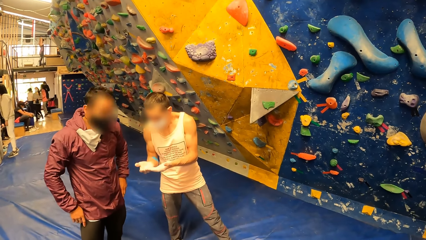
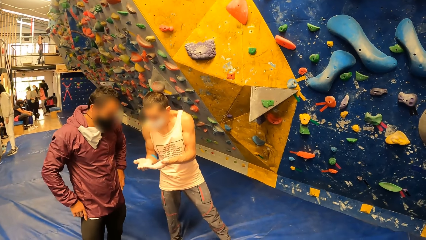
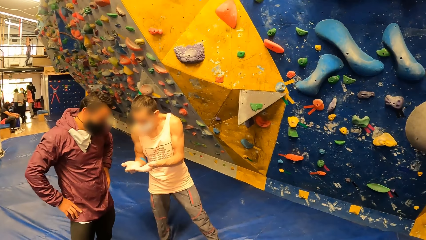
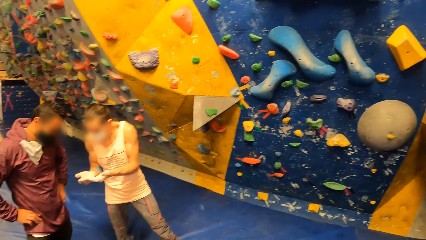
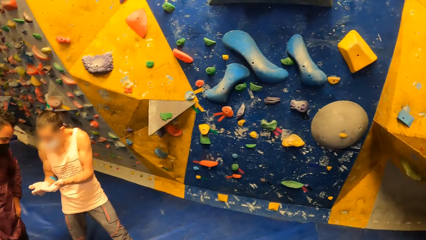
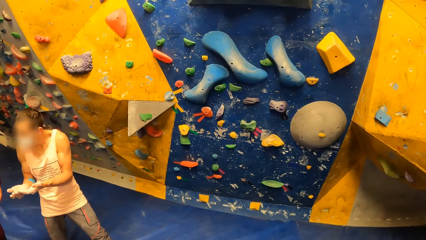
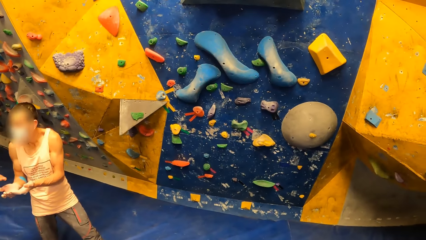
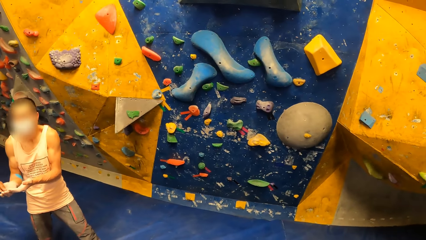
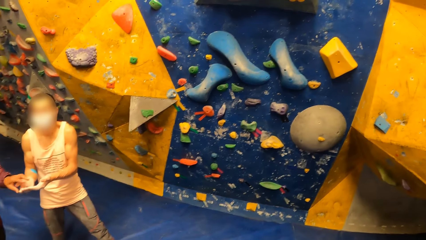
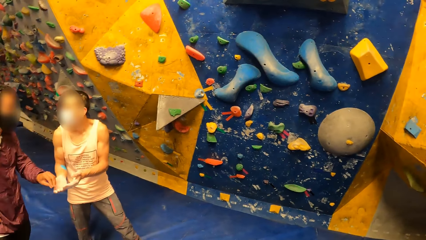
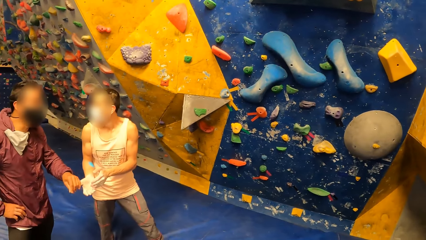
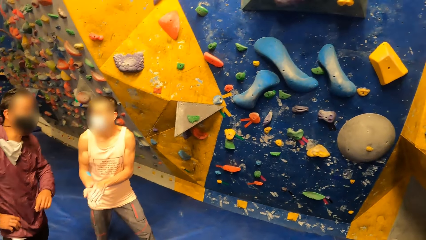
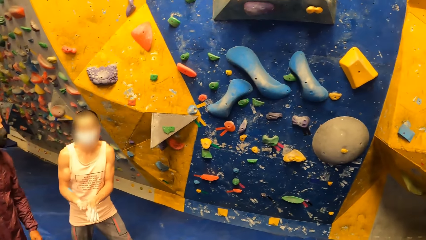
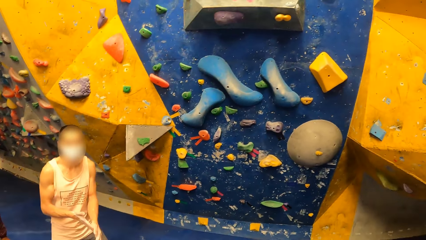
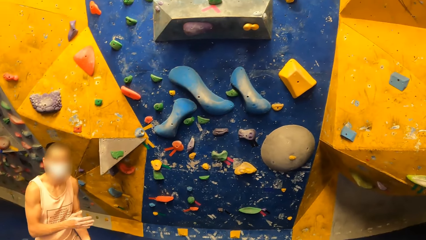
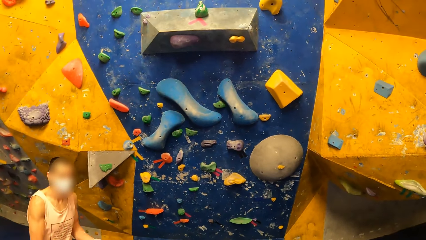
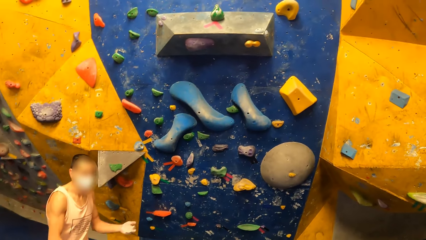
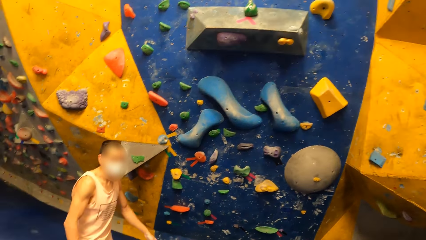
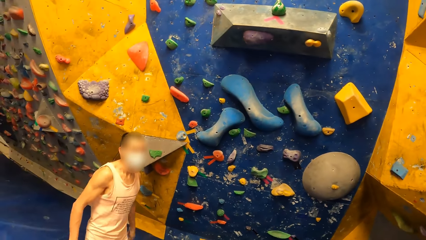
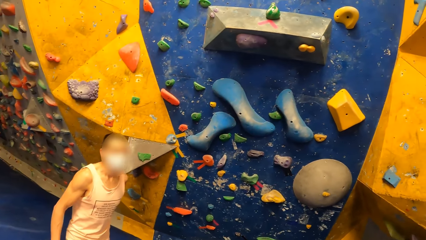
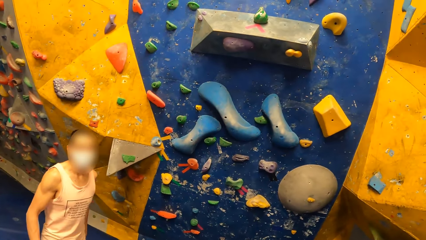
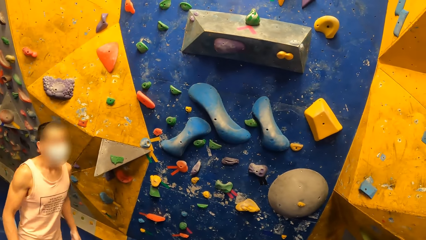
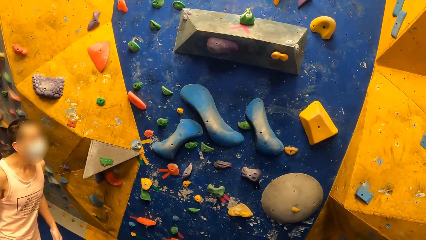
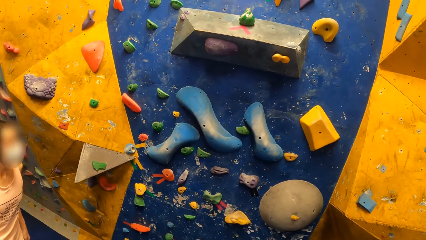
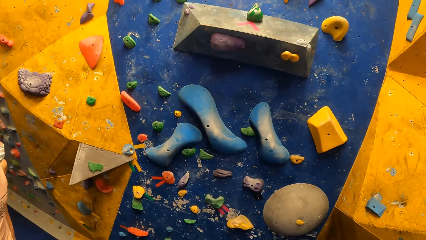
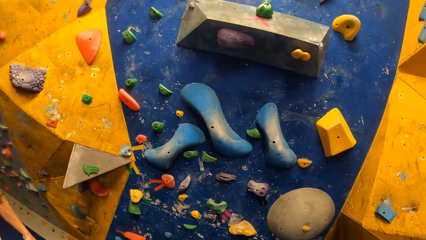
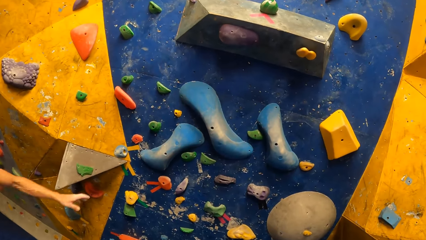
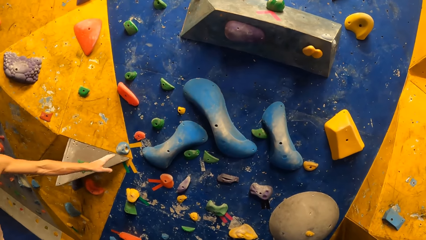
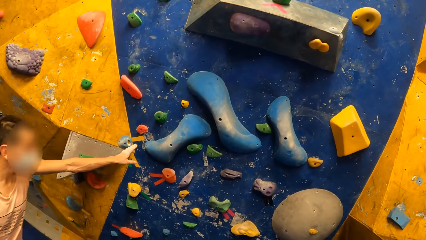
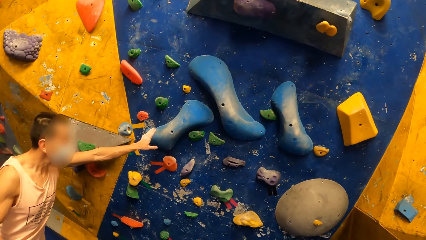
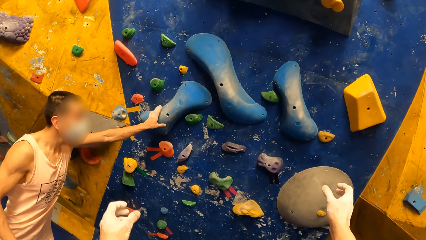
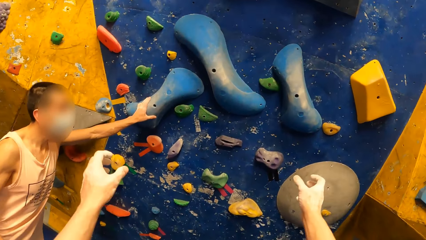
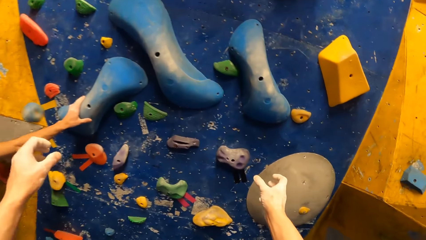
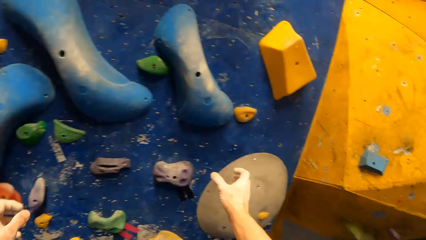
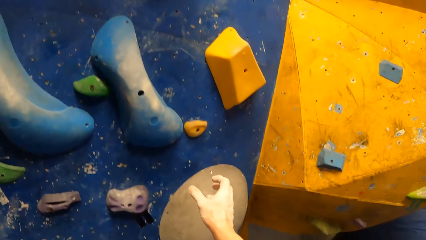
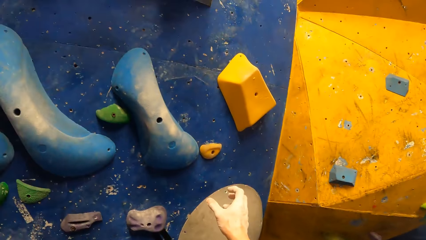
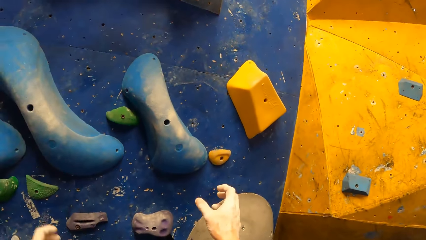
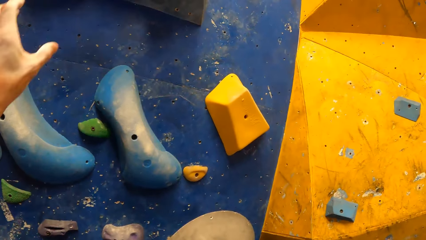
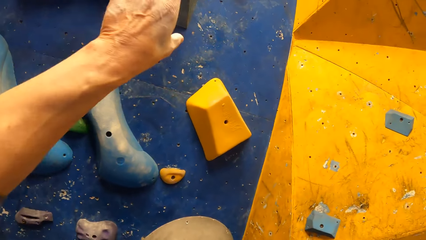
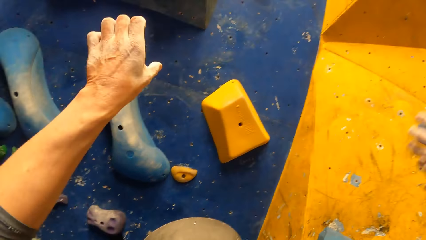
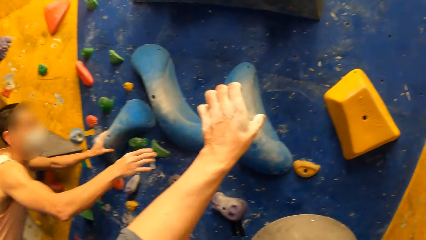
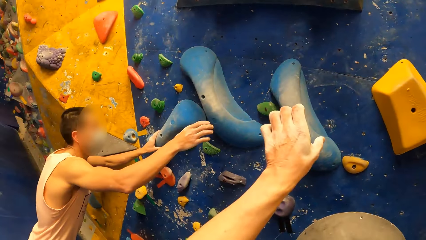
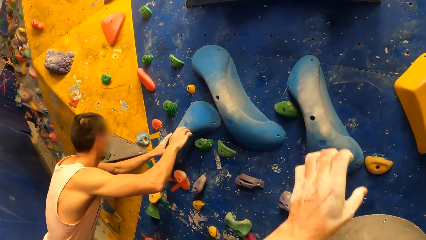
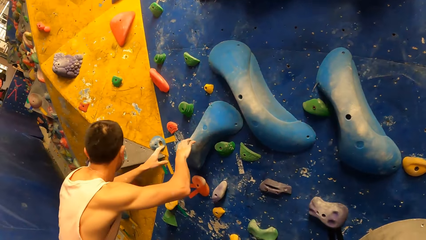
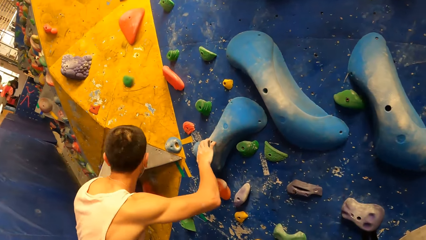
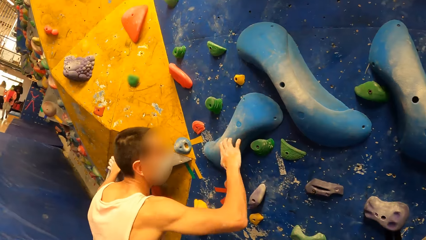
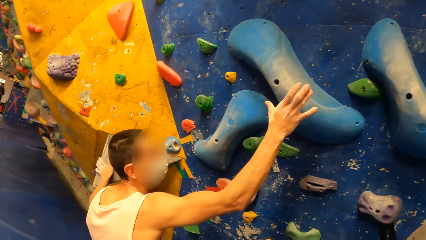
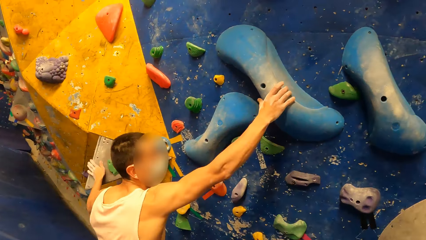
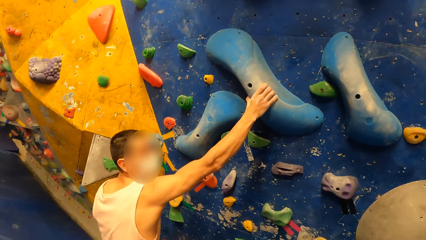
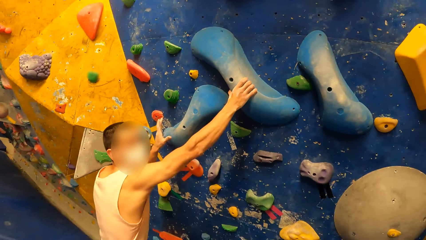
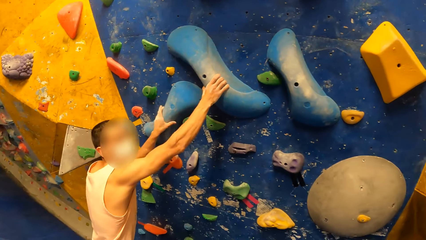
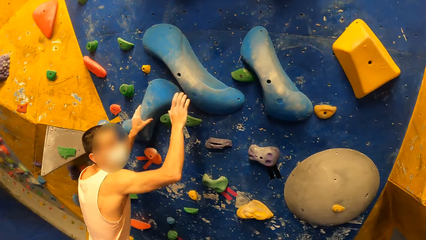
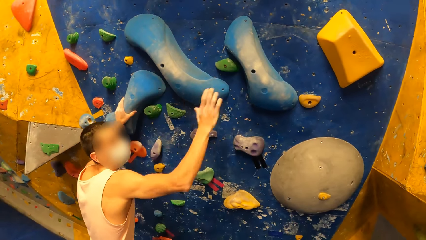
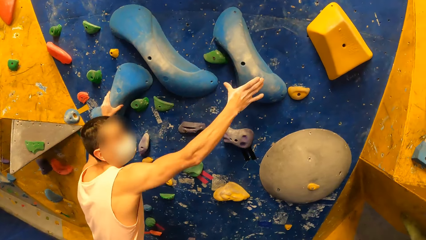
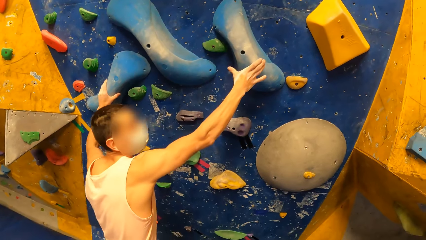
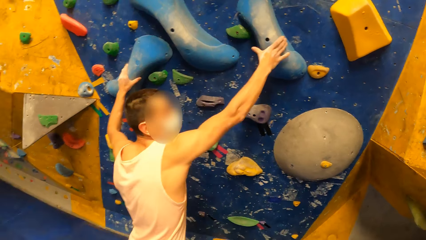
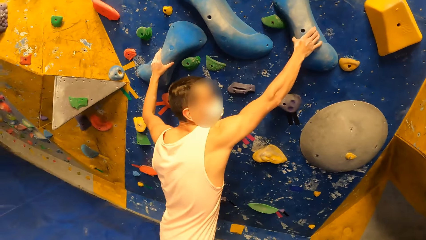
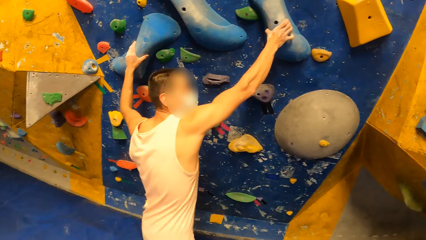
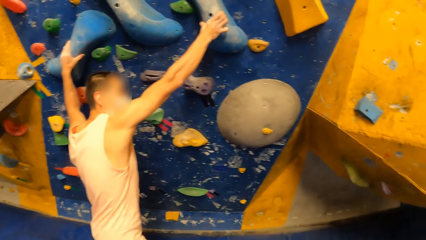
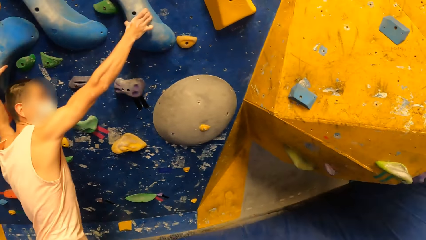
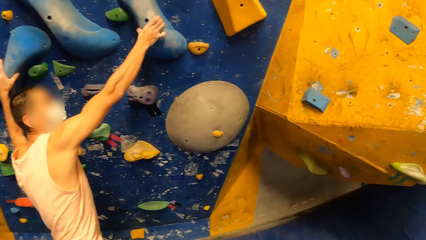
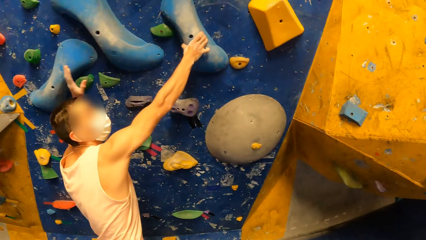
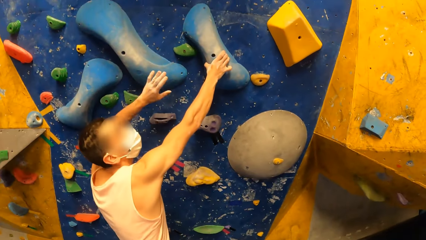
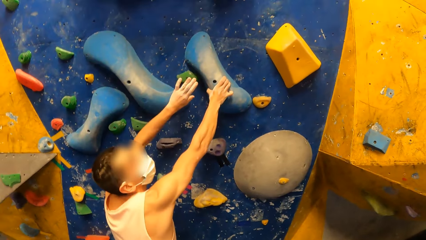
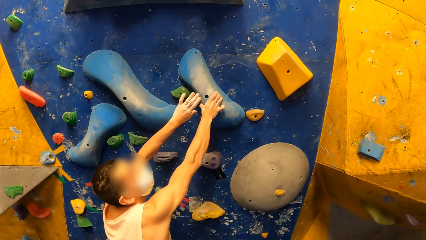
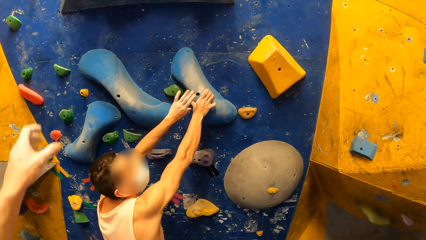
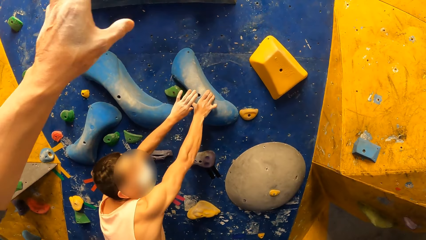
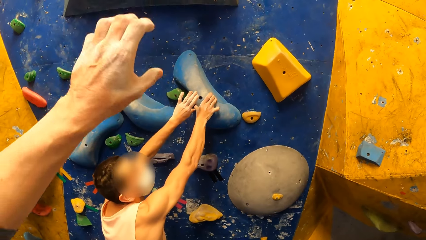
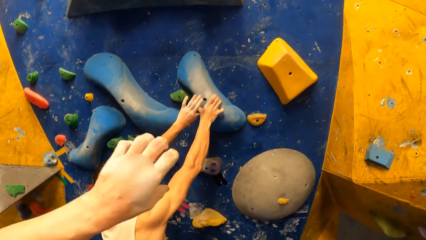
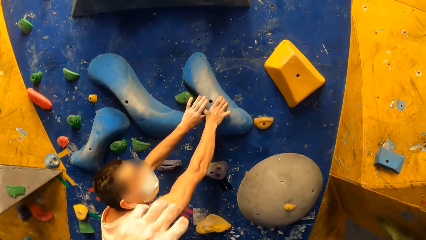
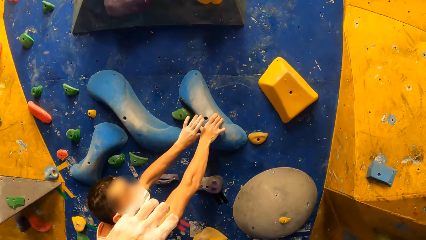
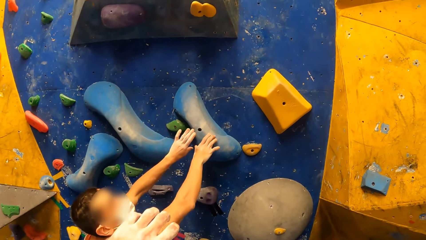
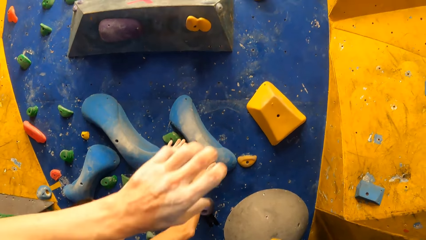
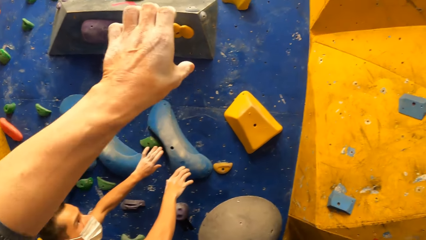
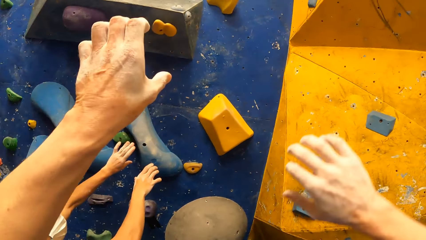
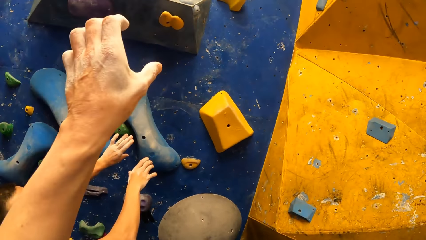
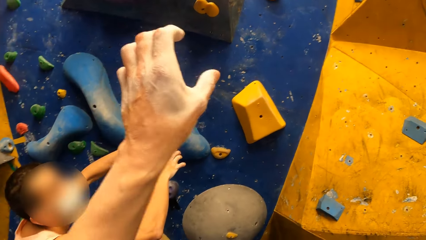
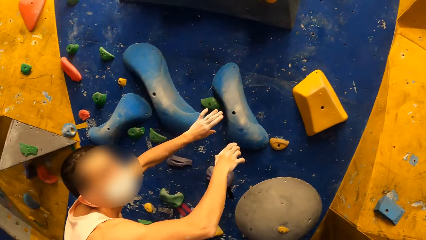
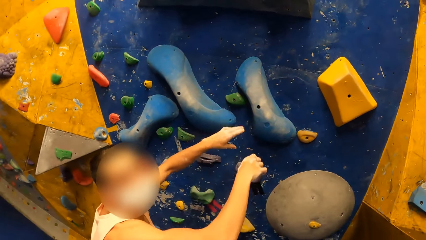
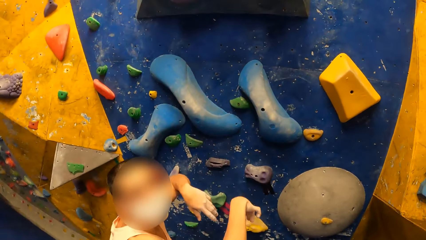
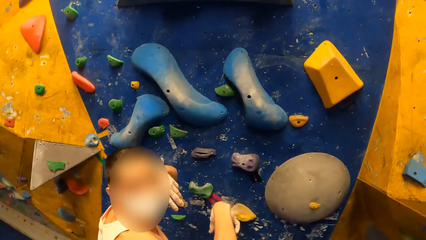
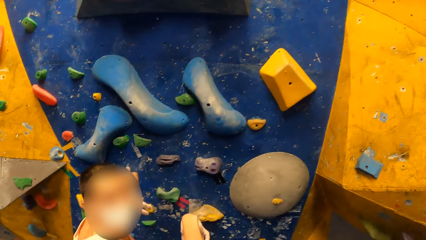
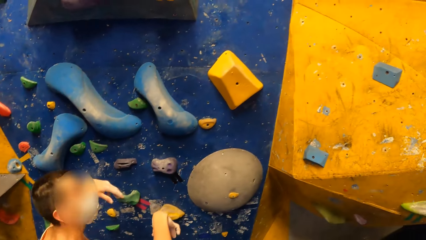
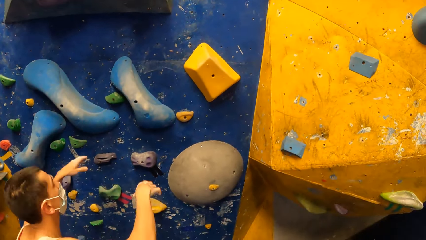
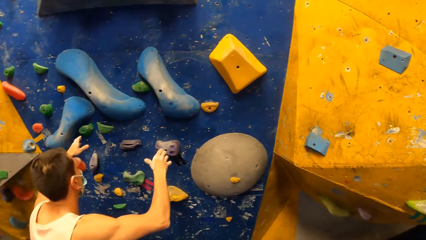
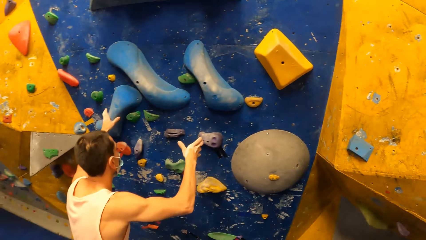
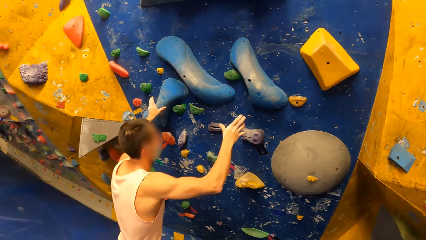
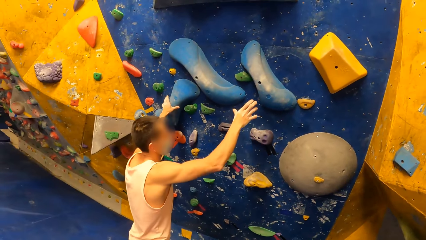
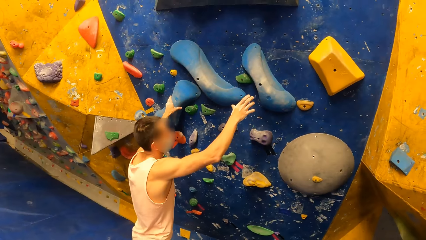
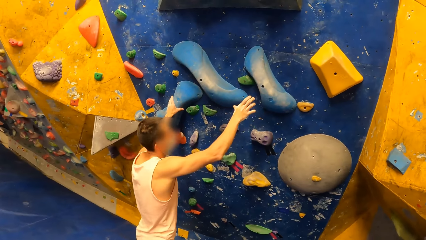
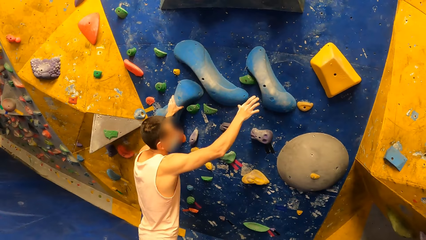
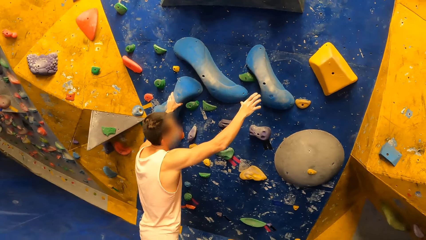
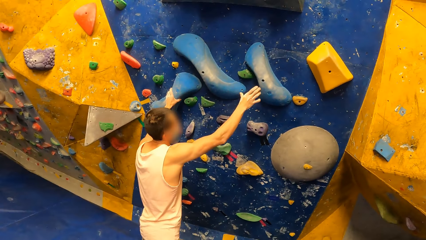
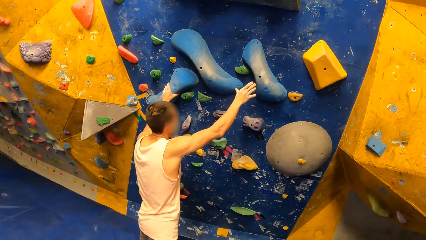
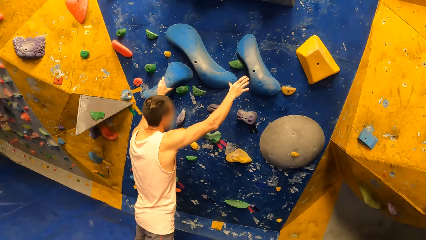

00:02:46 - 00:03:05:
The man dusts off his hands. A man interacts with the other man. The man touches a crag on the bouldering wall with his left hand. The camera wearer converses with the man. They do a hand gesture. The other man demonstrates to the camera wearer.
